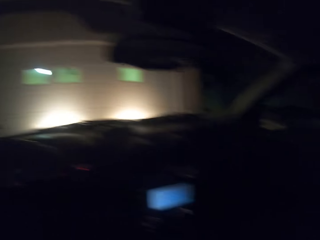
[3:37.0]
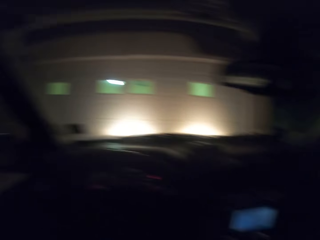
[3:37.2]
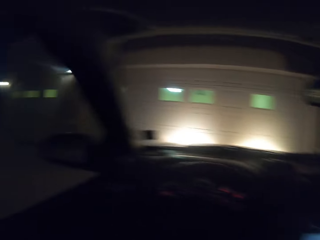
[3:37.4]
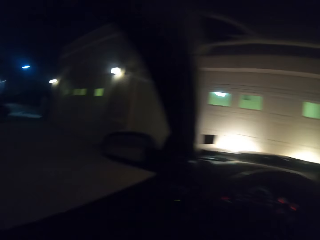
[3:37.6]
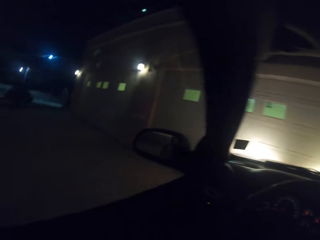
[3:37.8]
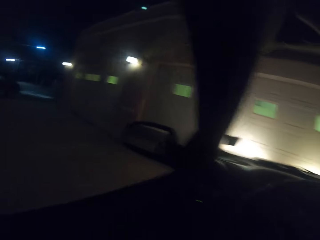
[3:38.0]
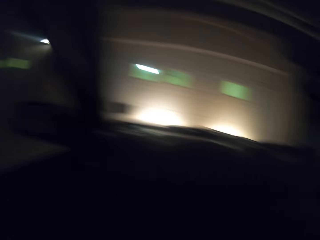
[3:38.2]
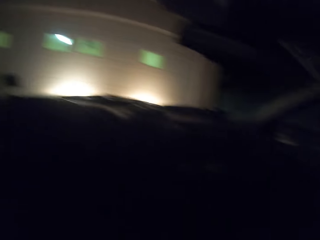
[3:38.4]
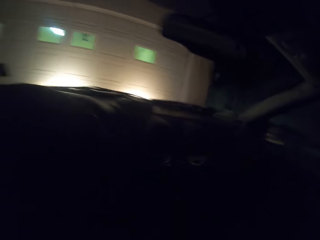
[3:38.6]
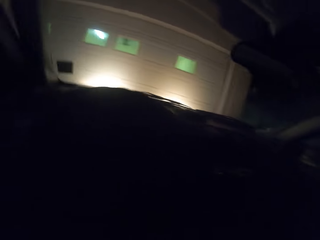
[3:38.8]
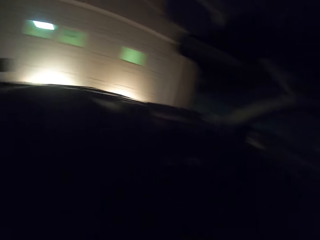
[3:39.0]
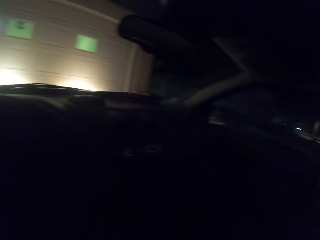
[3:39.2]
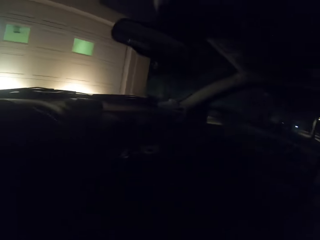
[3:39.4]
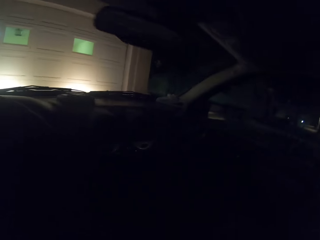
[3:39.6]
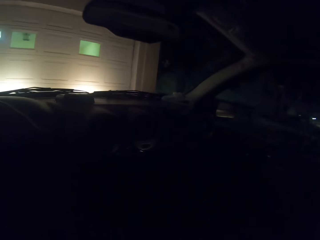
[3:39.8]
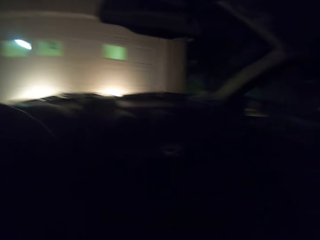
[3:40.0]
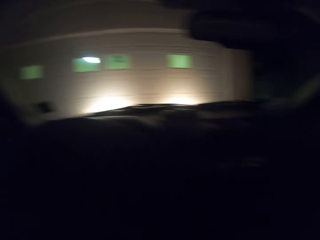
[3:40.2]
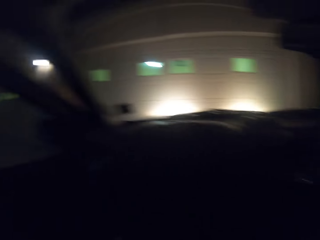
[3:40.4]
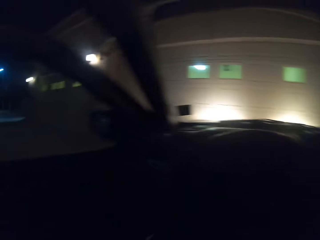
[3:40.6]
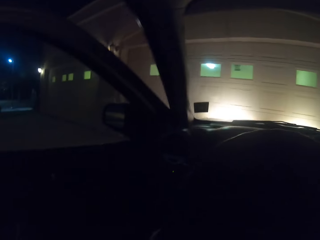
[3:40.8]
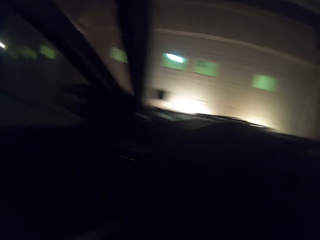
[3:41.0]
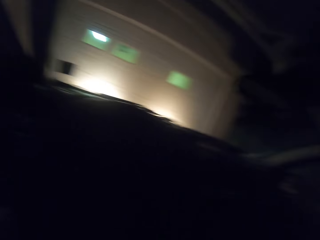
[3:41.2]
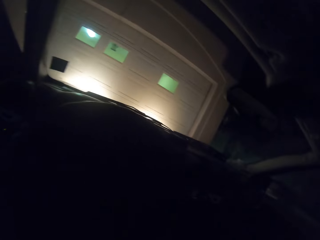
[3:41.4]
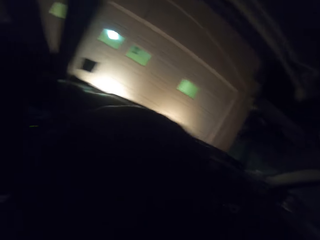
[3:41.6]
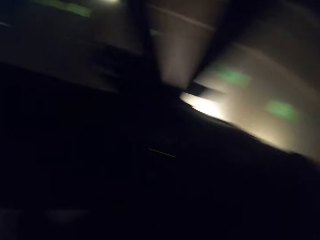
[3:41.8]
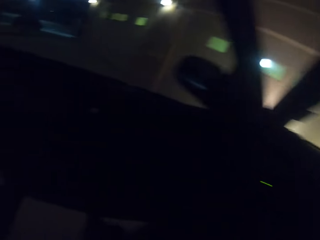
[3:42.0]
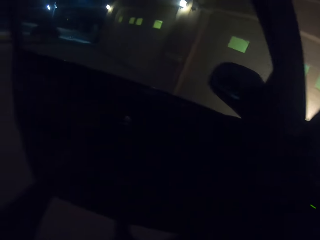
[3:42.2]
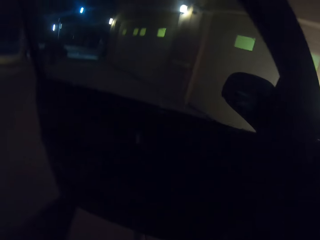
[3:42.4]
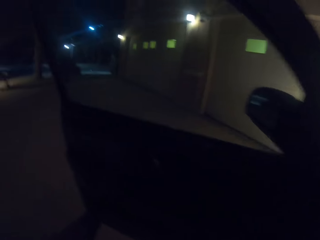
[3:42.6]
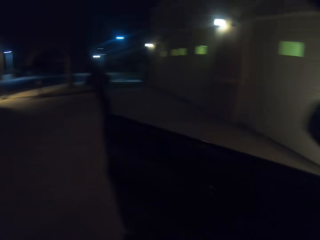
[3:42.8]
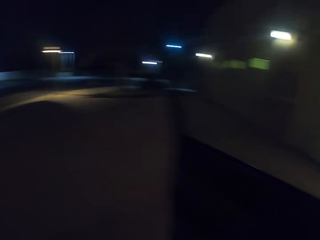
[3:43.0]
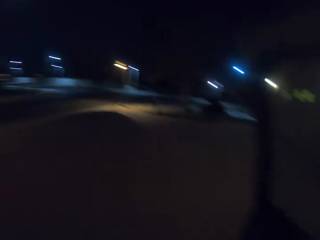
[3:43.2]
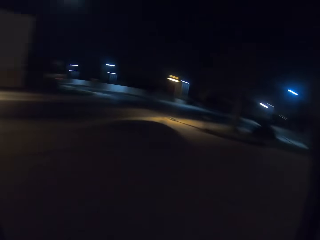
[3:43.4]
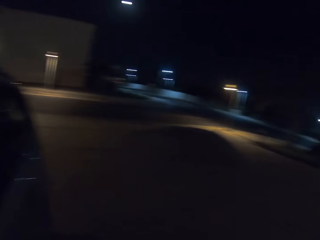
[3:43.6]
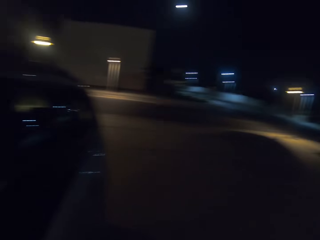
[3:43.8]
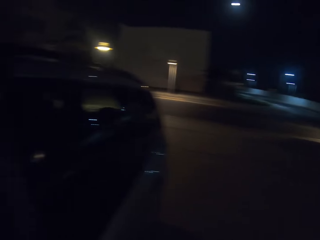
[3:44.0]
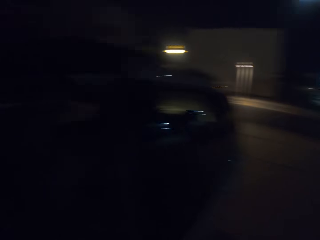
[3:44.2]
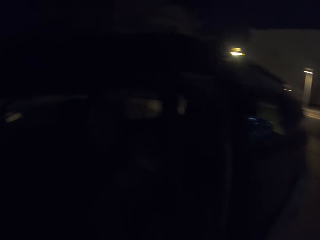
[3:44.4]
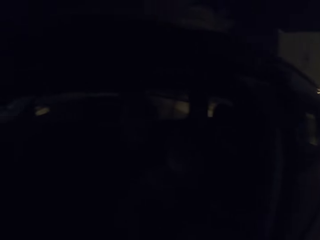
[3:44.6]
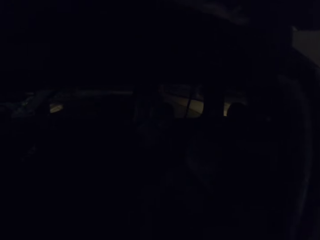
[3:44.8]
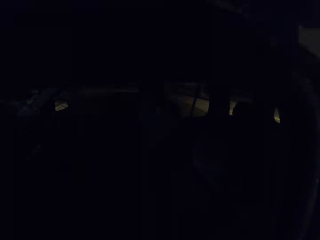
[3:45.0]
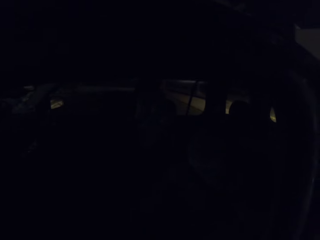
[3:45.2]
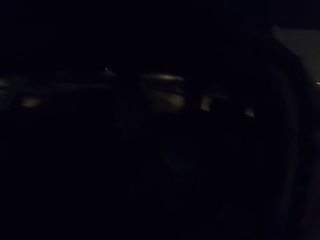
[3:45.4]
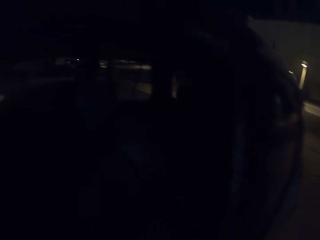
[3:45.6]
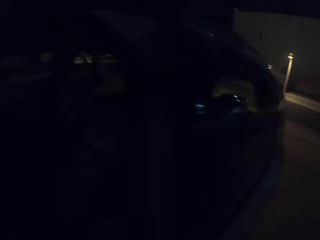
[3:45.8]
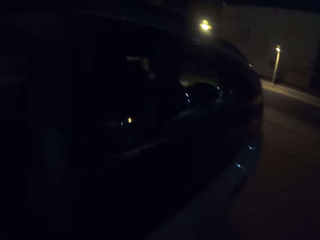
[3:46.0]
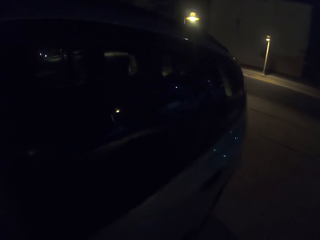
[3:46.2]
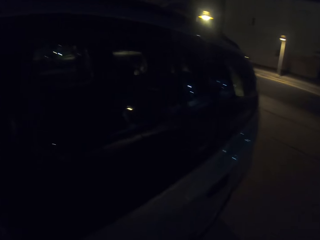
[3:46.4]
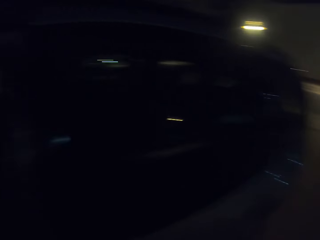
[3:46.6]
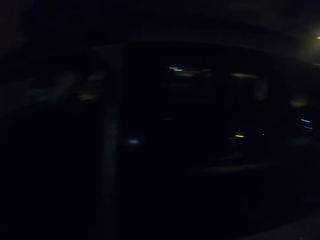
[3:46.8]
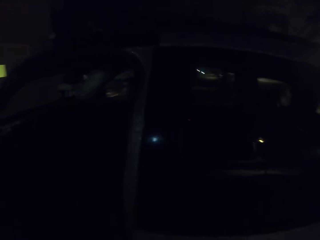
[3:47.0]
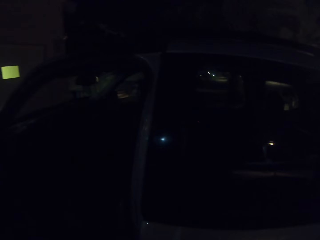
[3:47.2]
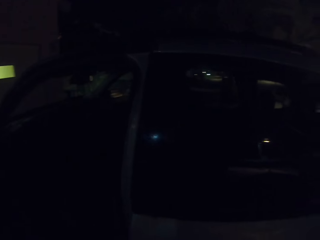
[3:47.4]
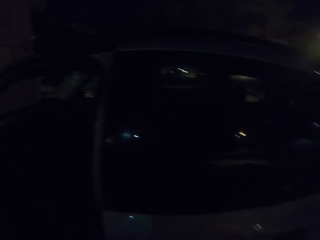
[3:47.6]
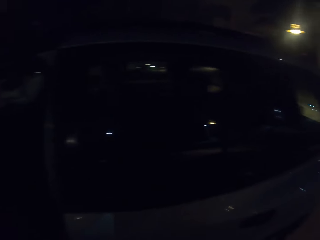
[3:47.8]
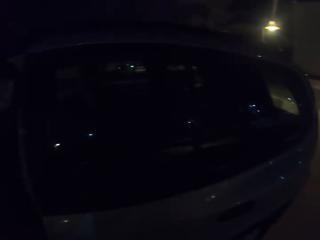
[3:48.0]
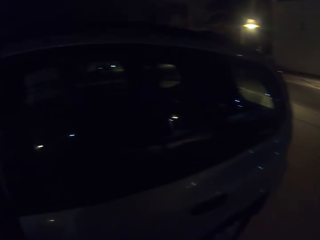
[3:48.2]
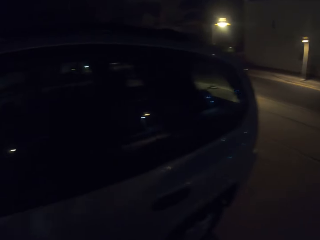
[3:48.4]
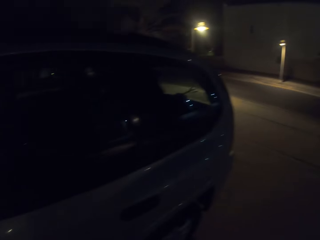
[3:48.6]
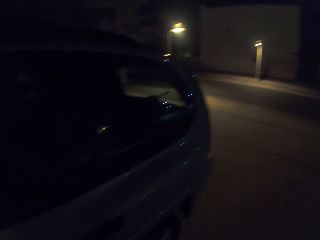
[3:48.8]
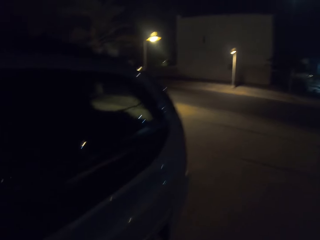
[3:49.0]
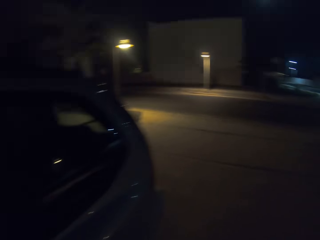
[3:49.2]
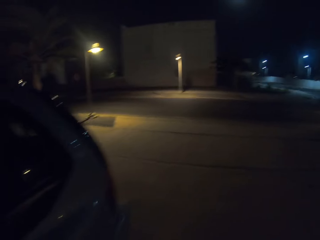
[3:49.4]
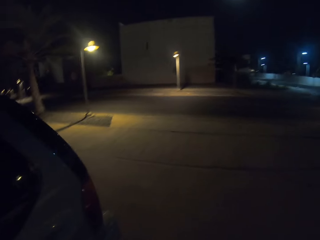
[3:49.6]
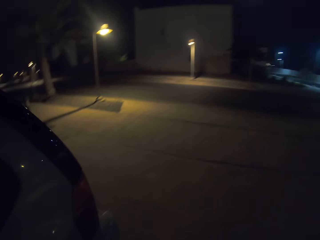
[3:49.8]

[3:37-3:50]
The camera wearer moves around inside the car. They look around a parking lot. They walk around the parking lot.
